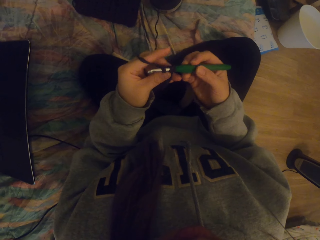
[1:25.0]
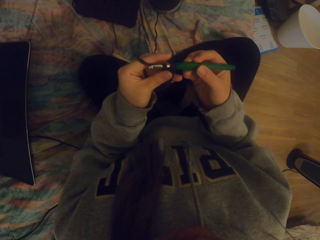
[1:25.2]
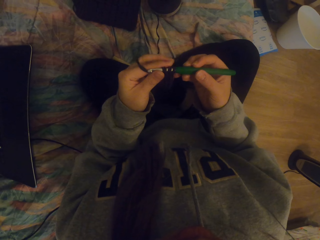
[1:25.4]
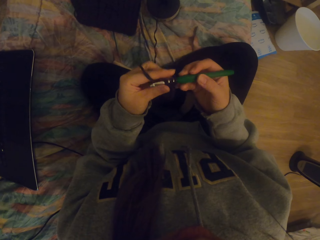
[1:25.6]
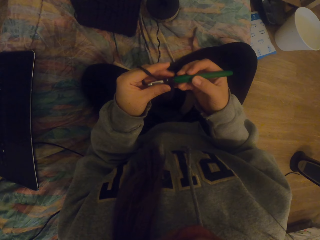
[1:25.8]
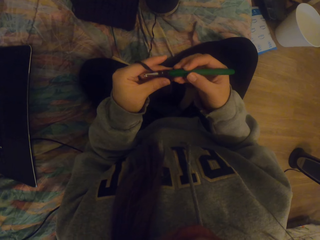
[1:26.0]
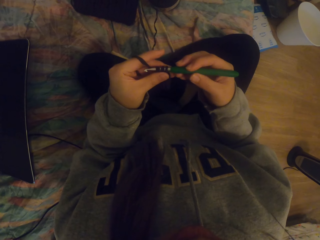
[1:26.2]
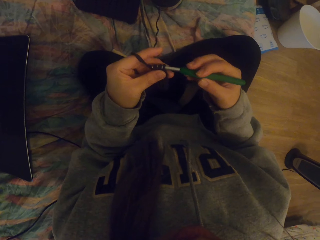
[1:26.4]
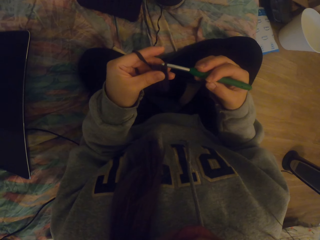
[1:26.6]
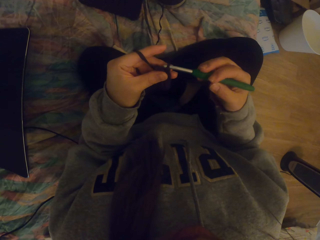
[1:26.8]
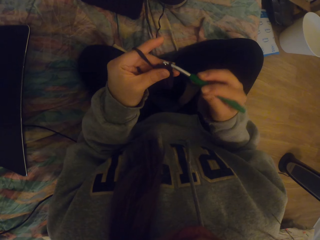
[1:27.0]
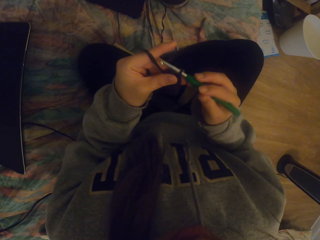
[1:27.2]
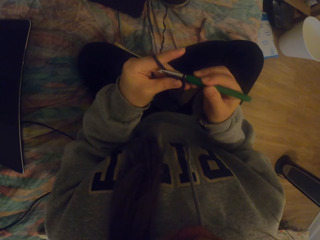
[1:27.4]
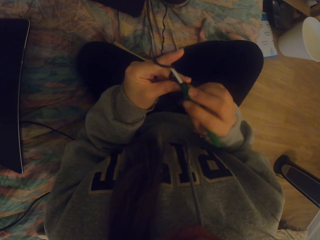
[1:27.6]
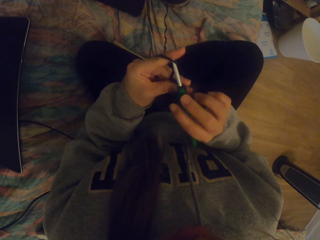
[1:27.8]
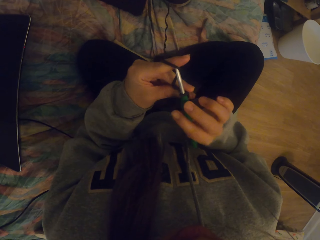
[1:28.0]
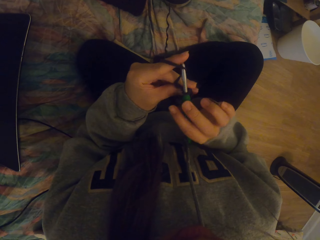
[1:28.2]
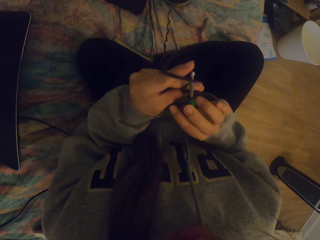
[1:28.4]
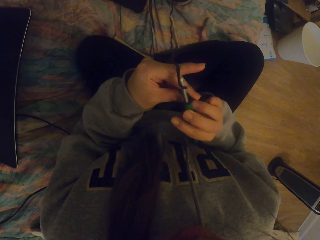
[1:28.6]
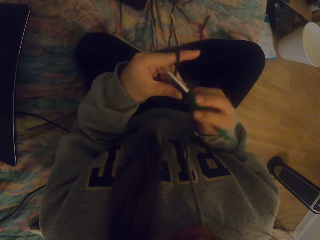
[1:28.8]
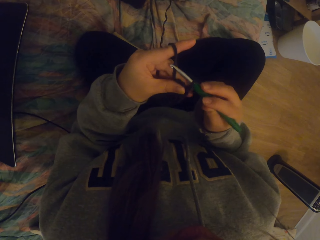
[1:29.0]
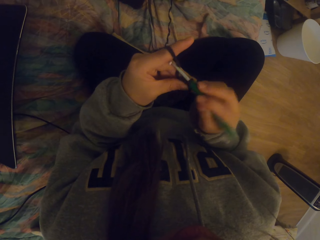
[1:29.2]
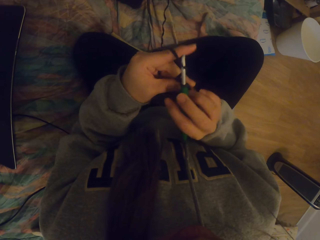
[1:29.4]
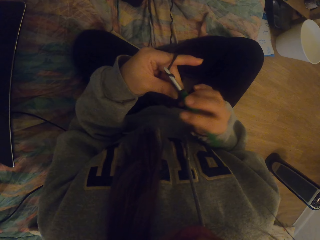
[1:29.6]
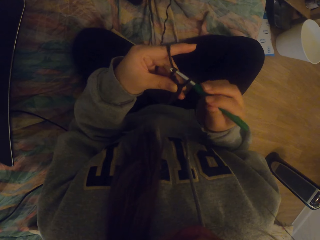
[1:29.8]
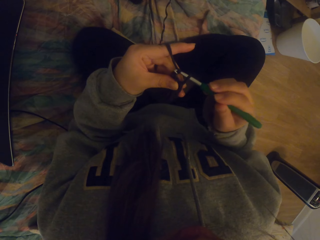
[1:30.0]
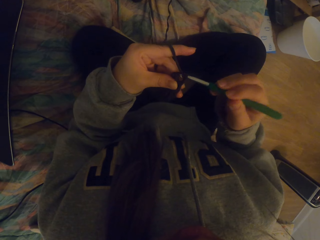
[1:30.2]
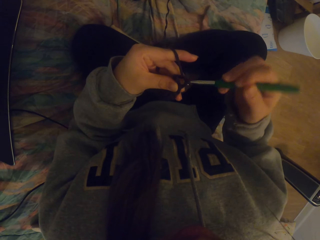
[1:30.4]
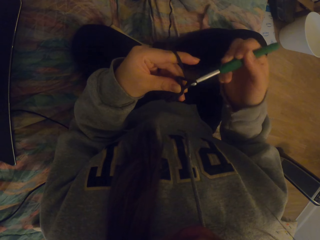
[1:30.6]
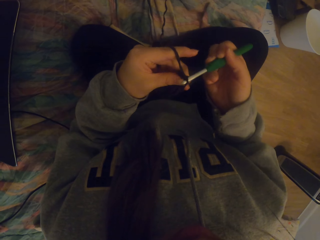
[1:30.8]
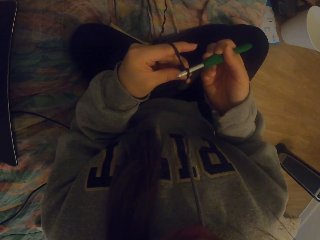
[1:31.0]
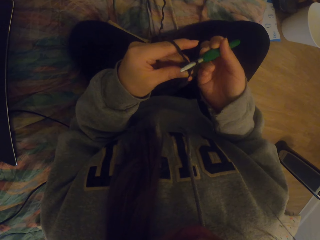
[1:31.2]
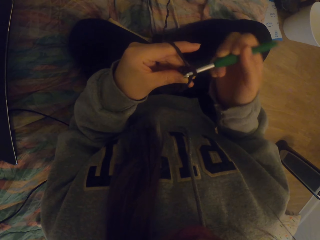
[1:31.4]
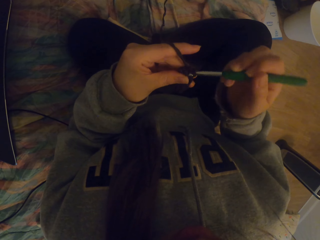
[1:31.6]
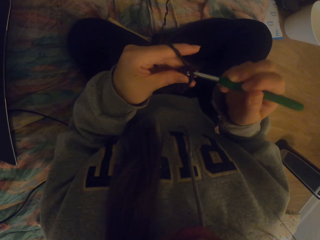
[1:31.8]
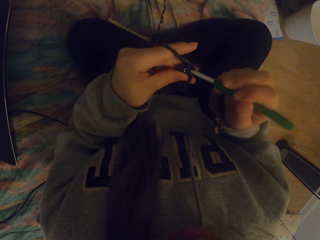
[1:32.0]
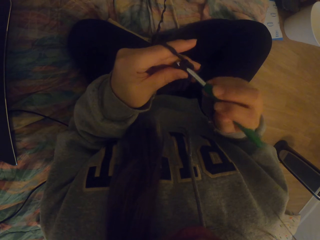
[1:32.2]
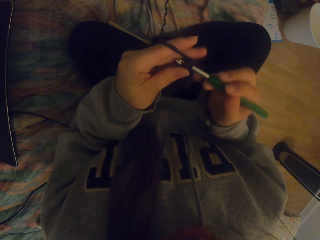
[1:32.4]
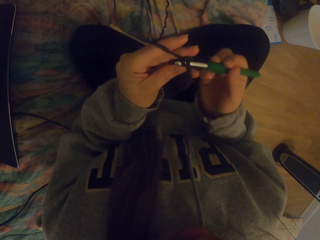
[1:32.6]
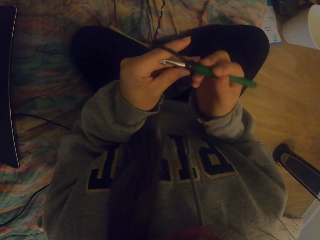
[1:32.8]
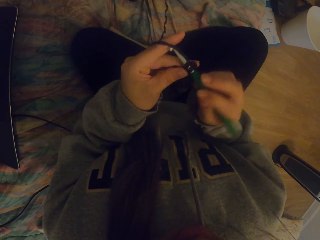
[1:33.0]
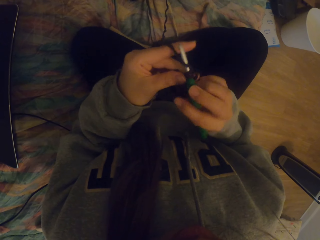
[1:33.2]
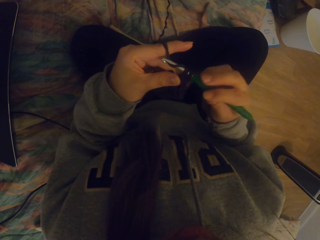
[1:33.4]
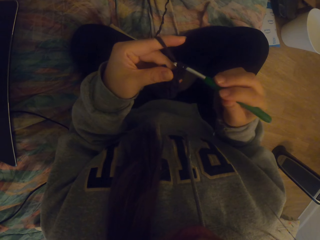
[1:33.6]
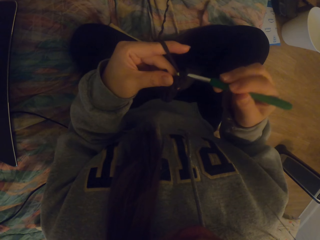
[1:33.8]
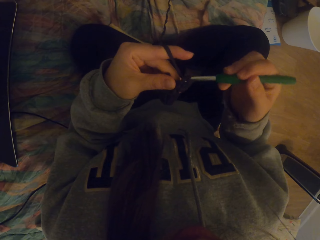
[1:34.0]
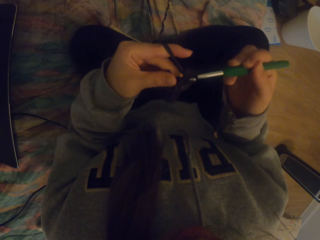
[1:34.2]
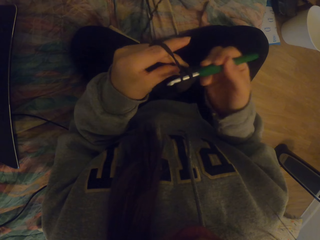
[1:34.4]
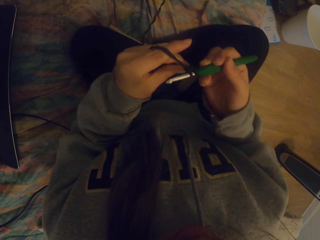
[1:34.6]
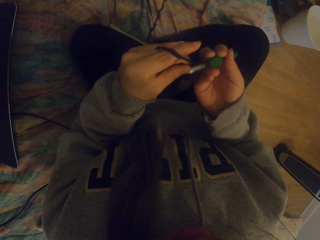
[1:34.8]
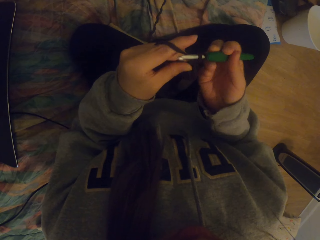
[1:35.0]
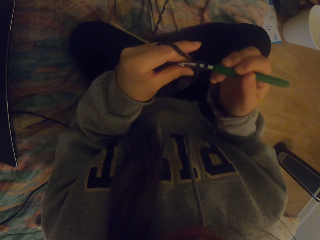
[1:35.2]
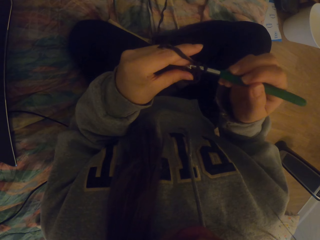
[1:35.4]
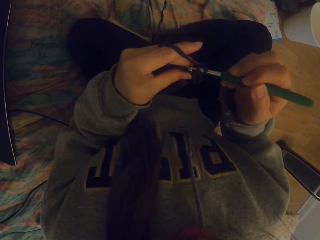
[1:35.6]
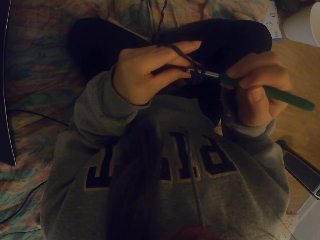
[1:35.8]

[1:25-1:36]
The camera wearer holds the crochet with the right hand. They crochet with a crochet hook. They crochet fabric.

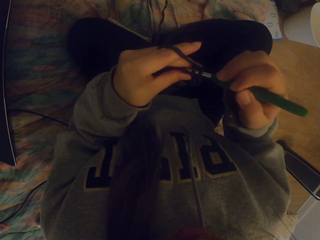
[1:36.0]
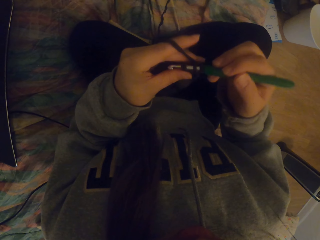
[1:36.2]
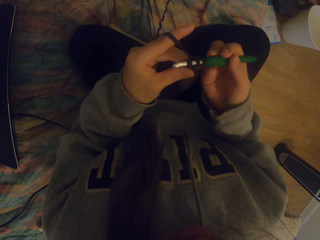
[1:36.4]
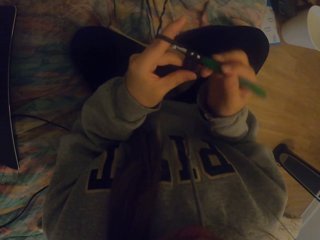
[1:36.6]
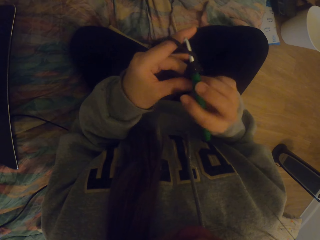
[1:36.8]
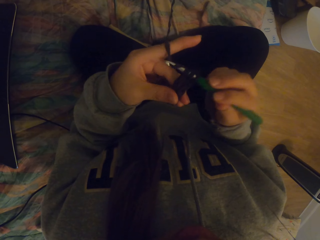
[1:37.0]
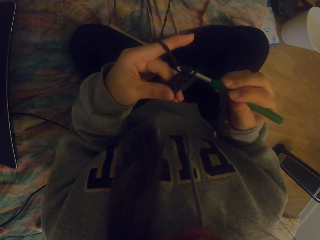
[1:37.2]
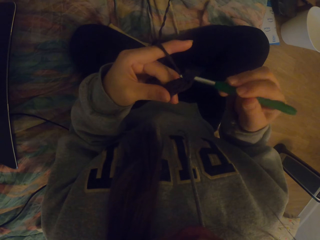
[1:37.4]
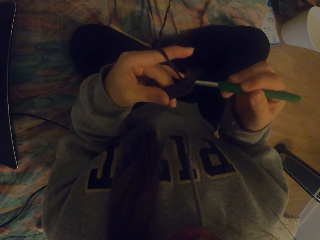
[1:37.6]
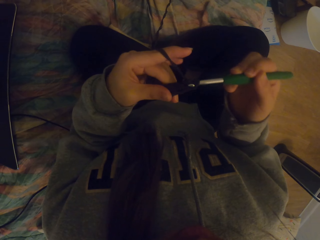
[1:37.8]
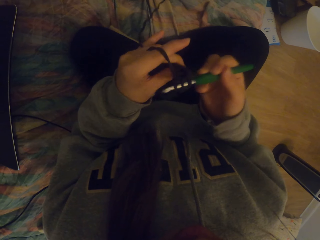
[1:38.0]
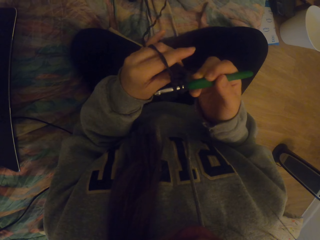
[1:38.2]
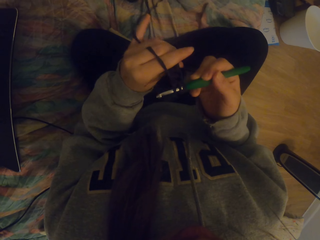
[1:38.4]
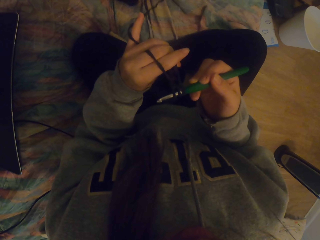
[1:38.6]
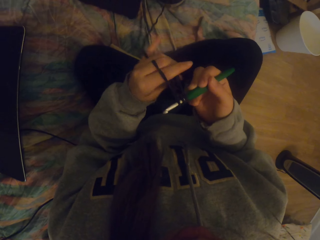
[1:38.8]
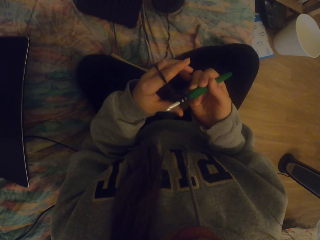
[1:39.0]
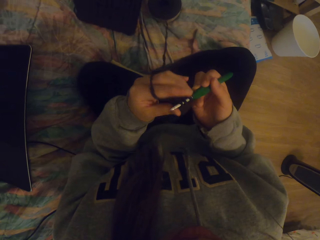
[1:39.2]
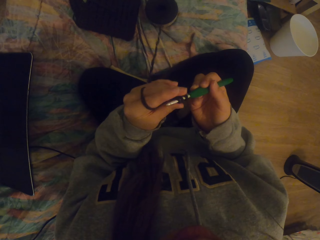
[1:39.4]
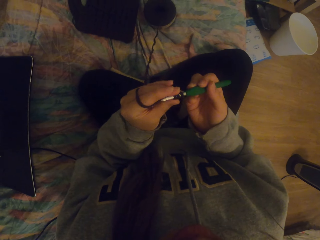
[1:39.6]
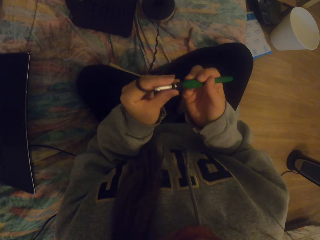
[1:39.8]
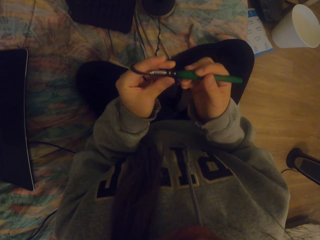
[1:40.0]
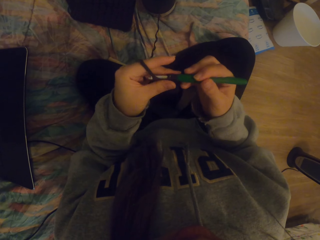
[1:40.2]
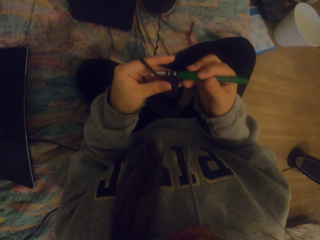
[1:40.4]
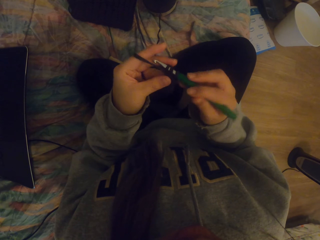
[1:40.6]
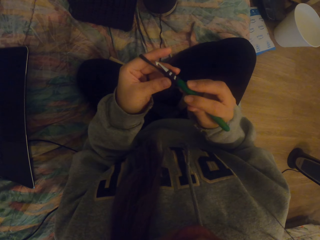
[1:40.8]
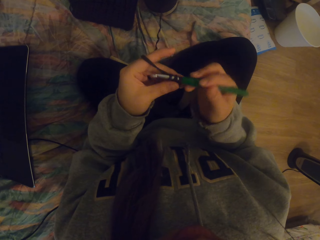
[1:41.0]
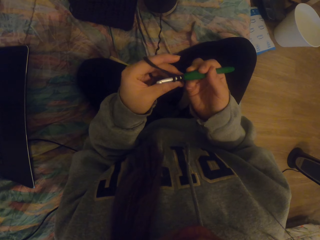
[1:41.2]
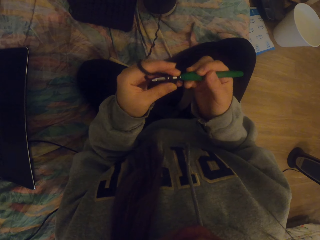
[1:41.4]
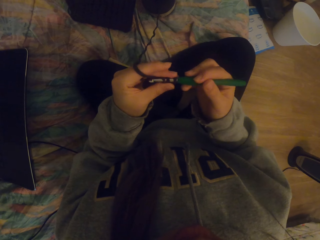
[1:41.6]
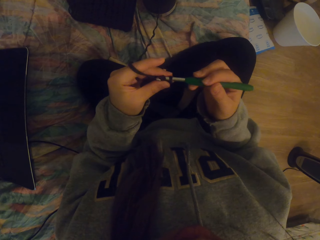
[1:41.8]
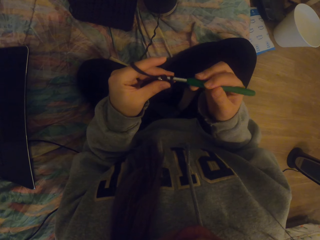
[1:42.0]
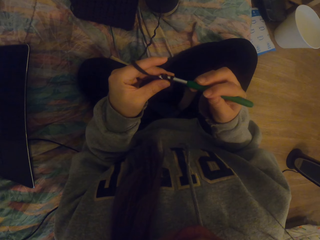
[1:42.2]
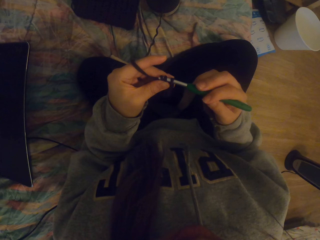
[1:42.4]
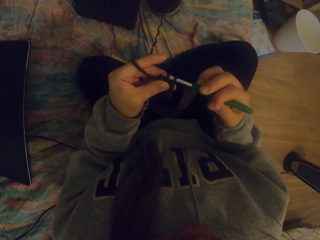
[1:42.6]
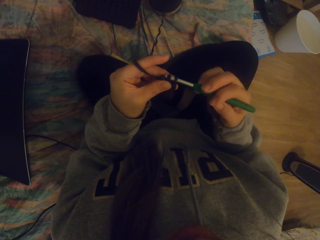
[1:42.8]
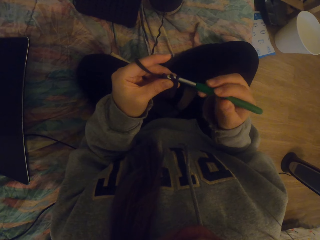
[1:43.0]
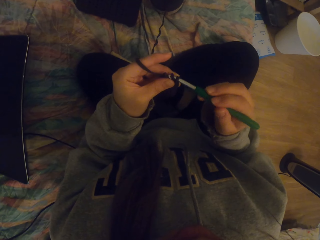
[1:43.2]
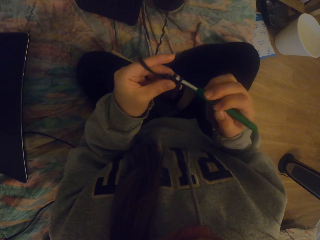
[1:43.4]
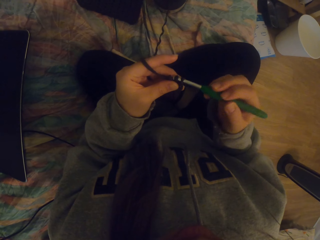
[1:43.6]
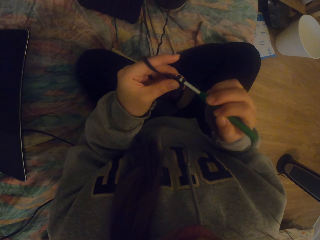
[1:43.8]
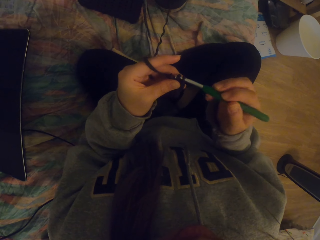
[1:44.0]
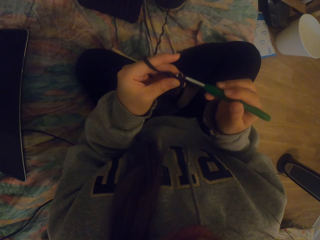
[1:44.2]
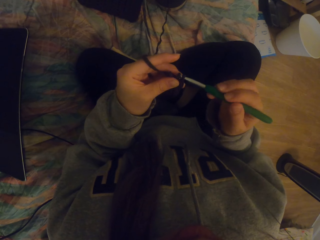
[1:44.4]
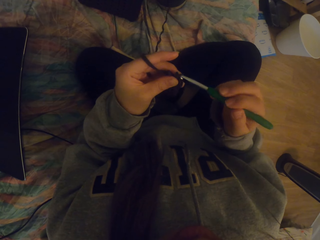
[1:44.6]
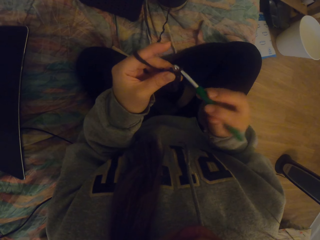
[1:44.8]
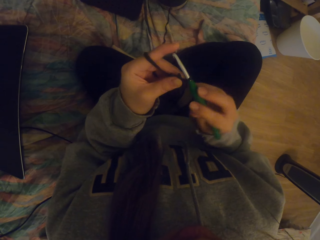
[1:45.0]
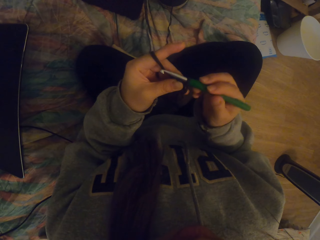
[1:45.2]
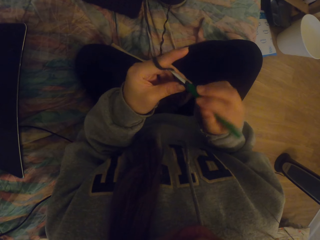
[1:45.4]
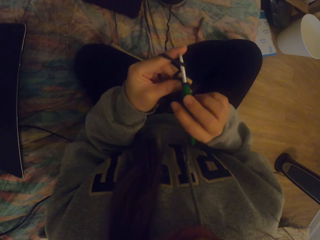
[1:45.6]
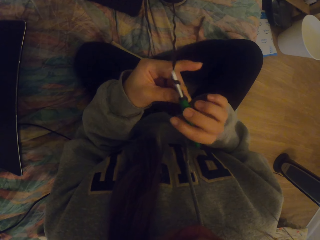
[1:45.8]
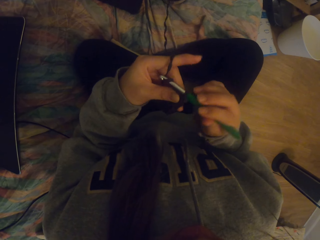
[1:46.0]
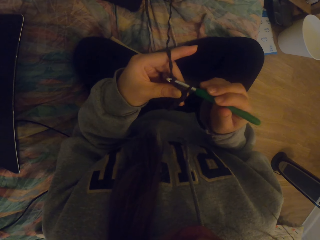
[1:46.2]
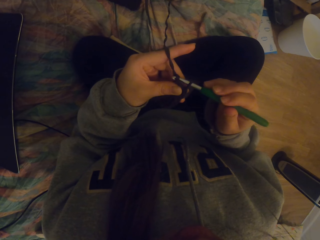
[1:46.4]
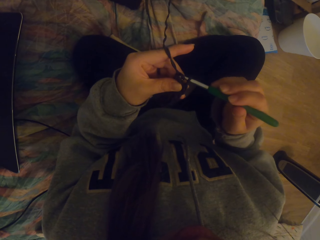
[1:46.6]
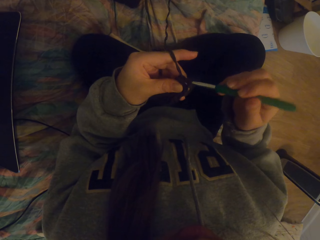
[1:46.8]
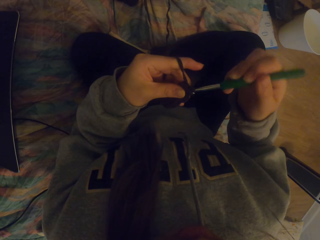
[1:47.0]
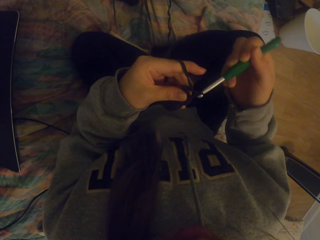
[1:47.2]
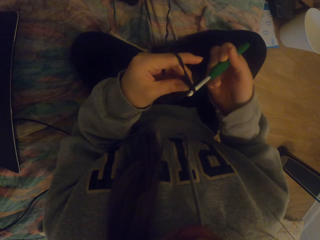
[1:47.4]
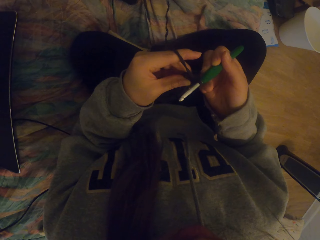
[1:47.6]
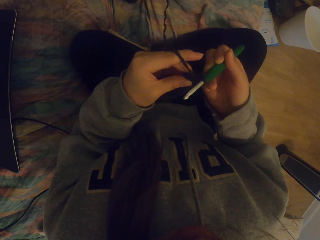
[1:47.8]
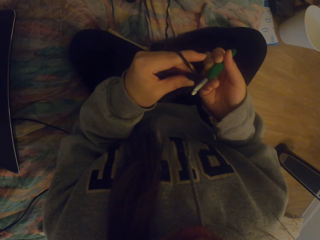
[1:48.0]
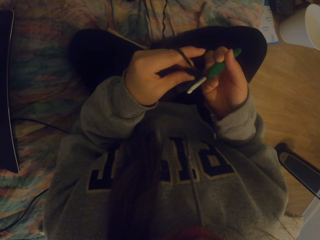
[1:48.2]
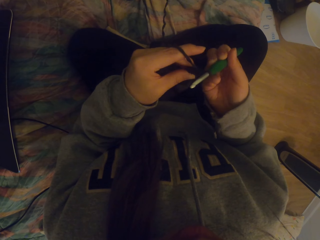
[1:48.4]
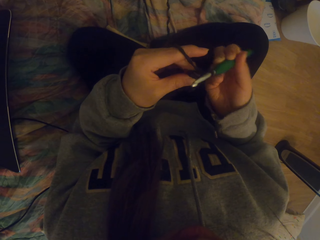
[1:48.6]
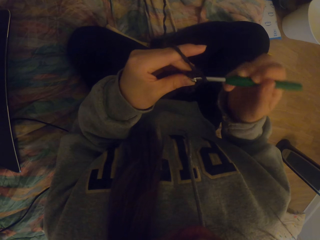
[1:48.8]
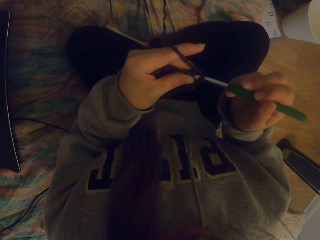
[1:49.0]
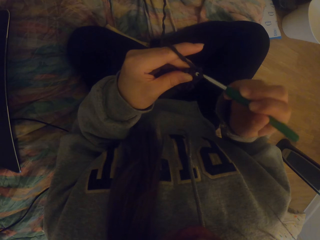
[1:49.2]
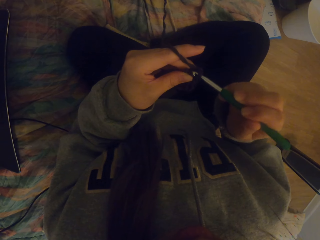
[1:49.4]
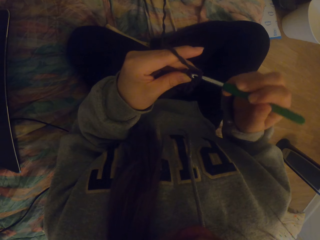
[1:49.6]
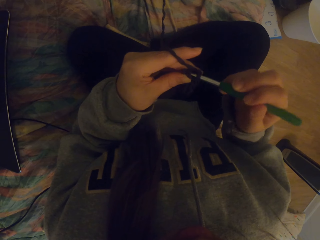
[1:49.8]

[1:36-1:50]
The camera wearer straightens knitted fabric on the crochet. They crochet the fabric.
